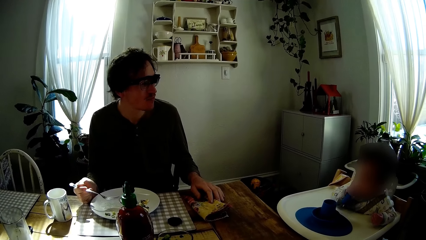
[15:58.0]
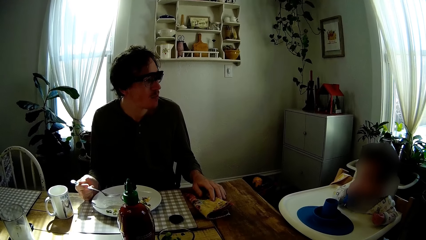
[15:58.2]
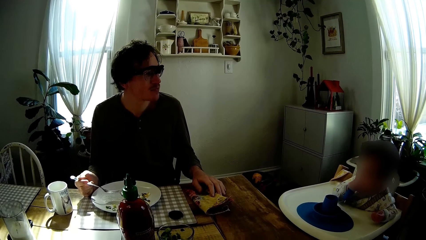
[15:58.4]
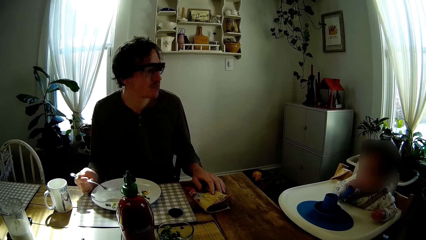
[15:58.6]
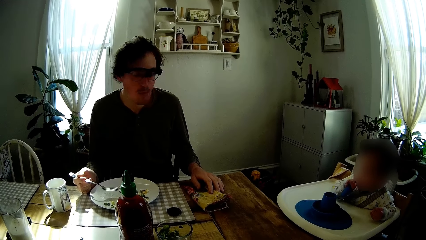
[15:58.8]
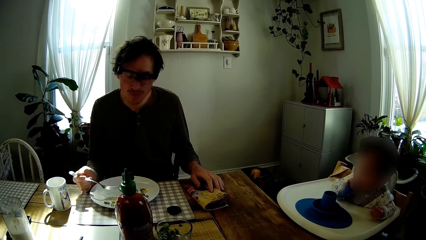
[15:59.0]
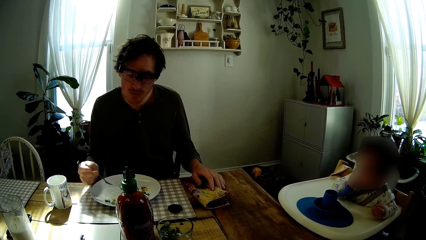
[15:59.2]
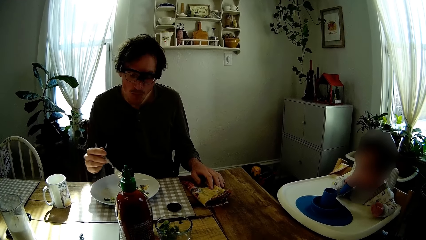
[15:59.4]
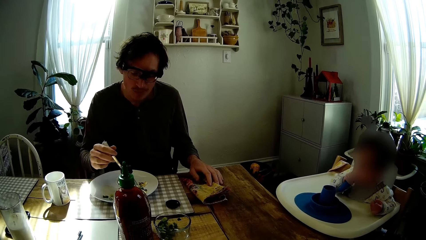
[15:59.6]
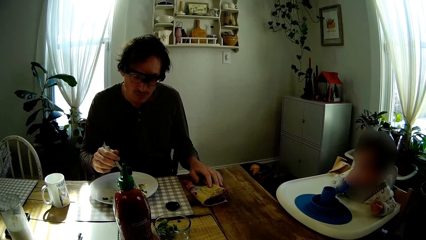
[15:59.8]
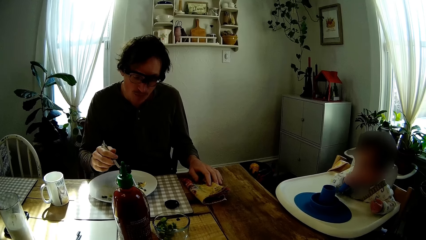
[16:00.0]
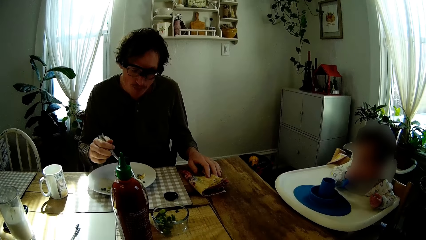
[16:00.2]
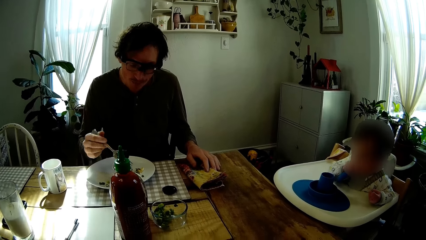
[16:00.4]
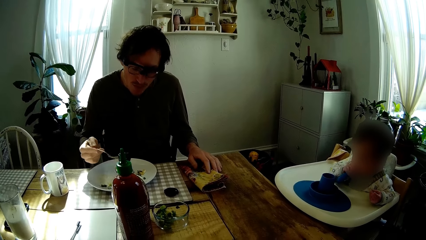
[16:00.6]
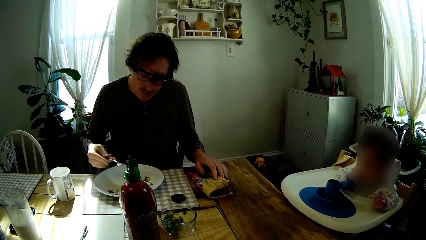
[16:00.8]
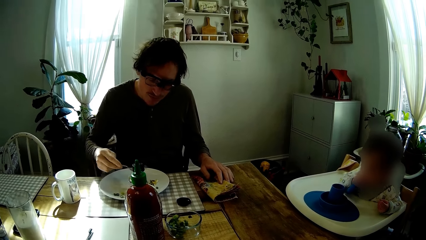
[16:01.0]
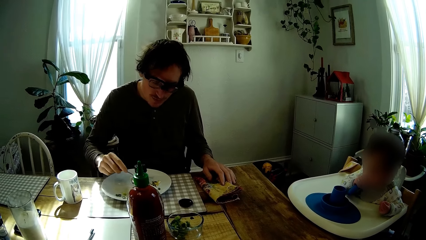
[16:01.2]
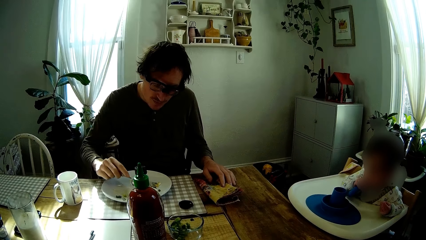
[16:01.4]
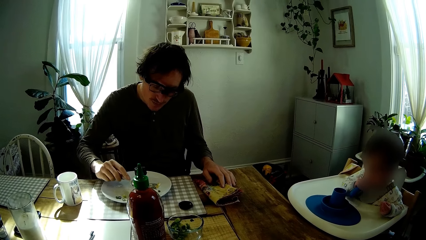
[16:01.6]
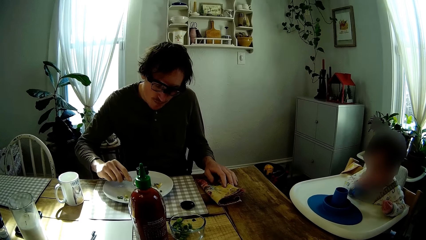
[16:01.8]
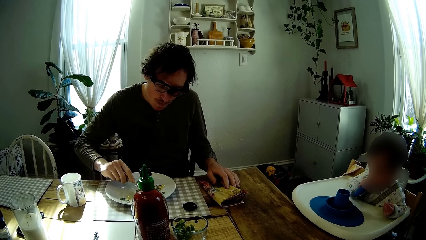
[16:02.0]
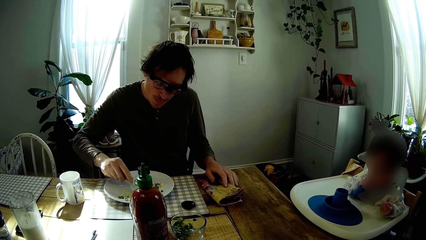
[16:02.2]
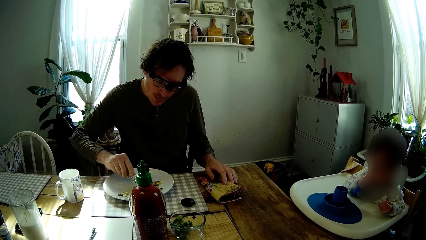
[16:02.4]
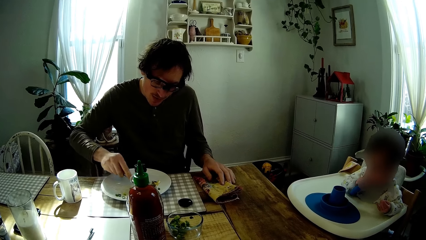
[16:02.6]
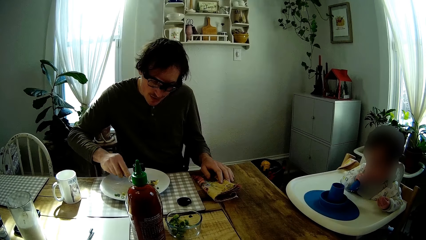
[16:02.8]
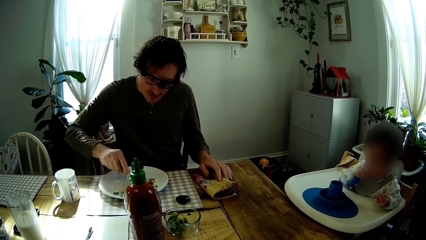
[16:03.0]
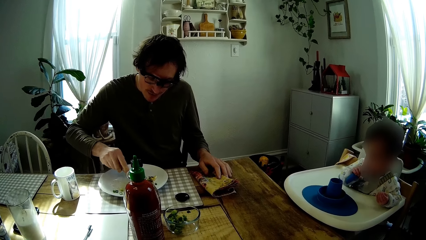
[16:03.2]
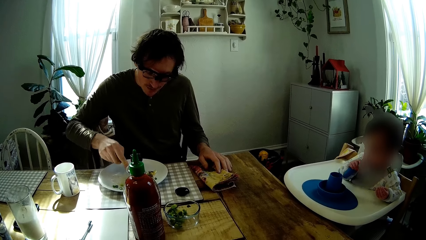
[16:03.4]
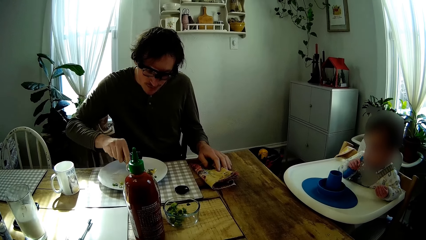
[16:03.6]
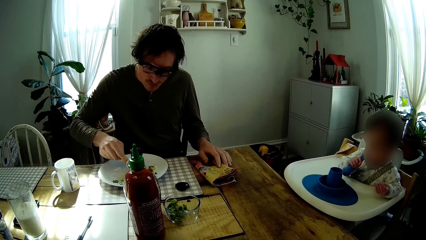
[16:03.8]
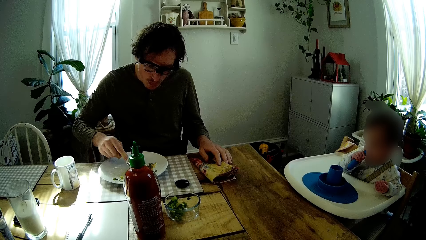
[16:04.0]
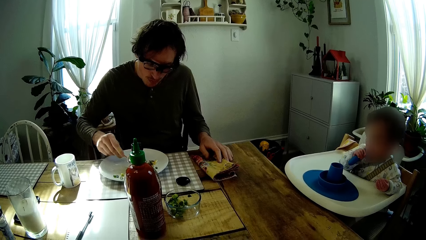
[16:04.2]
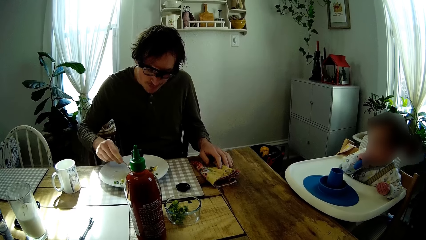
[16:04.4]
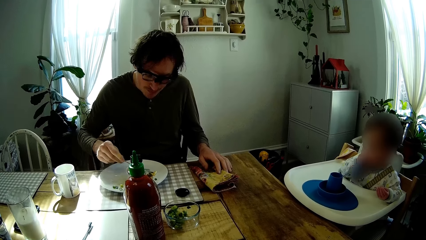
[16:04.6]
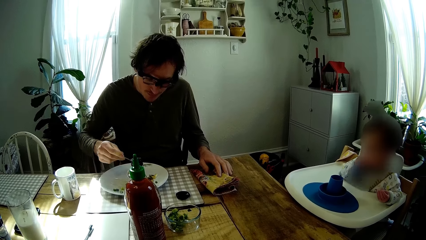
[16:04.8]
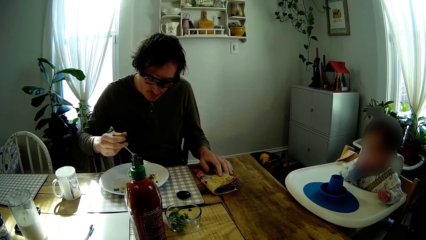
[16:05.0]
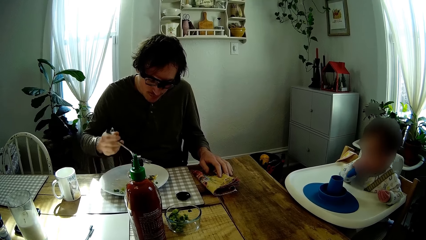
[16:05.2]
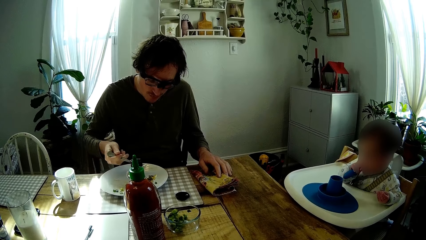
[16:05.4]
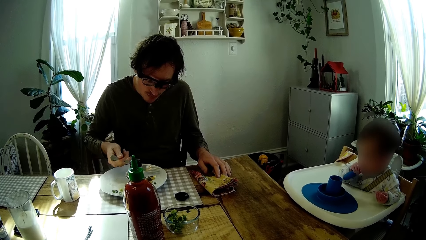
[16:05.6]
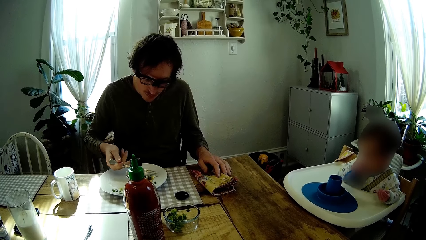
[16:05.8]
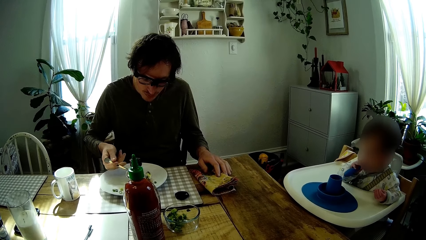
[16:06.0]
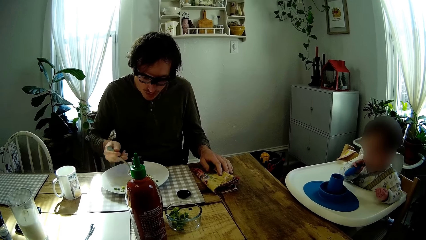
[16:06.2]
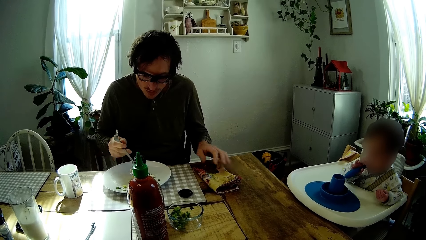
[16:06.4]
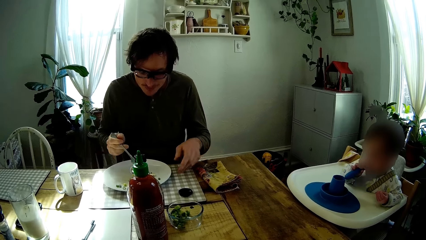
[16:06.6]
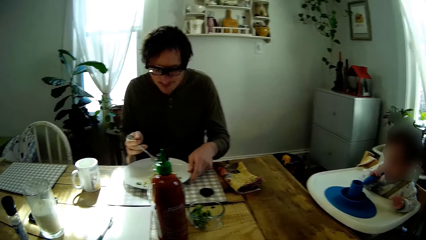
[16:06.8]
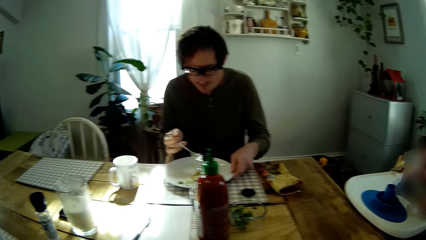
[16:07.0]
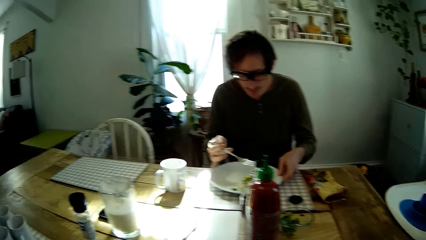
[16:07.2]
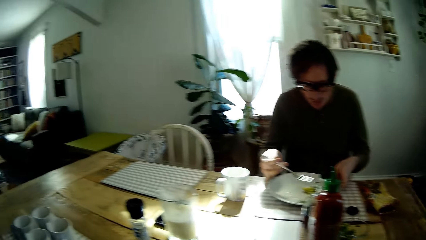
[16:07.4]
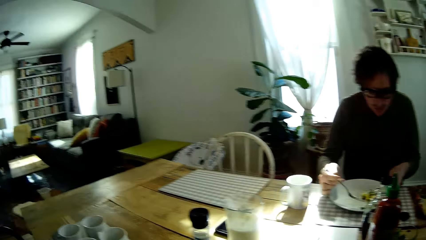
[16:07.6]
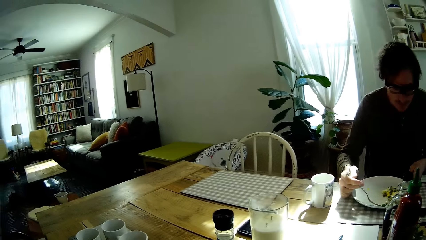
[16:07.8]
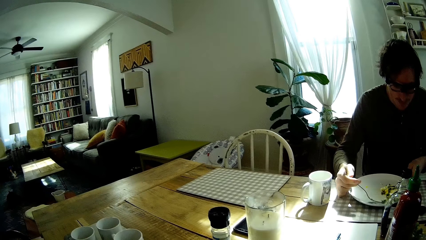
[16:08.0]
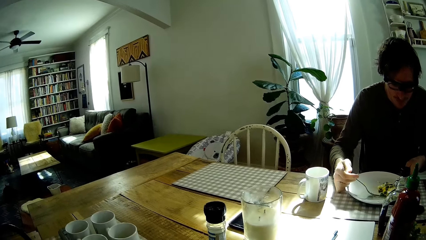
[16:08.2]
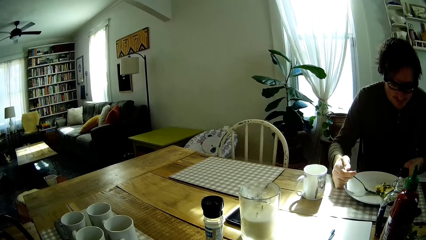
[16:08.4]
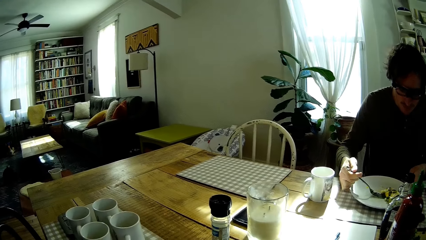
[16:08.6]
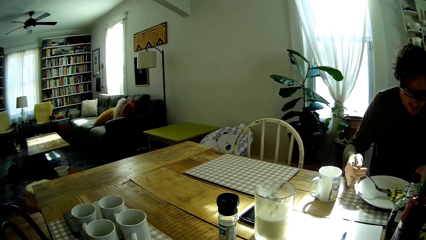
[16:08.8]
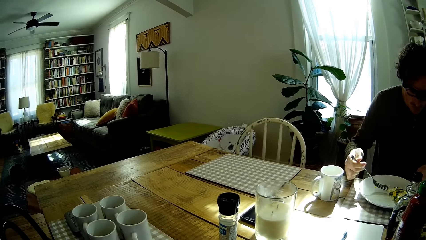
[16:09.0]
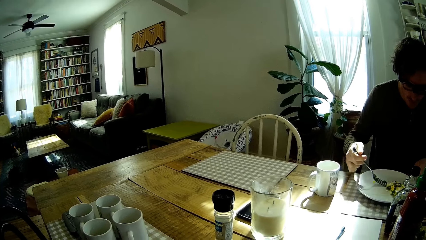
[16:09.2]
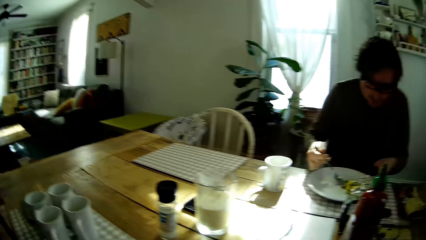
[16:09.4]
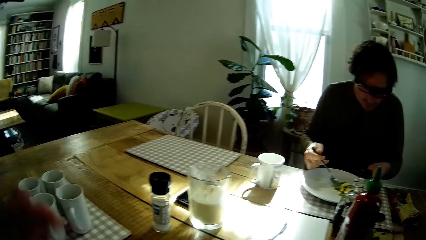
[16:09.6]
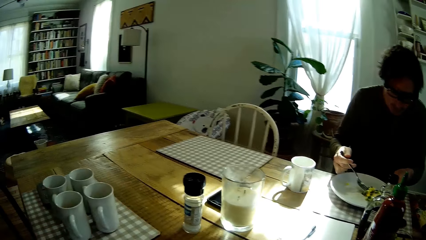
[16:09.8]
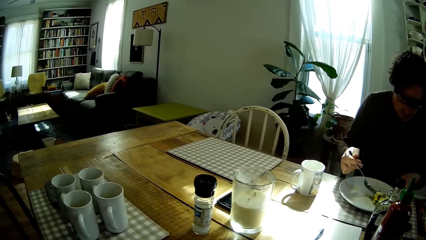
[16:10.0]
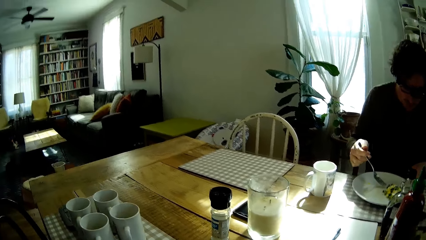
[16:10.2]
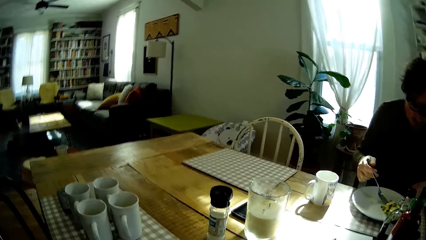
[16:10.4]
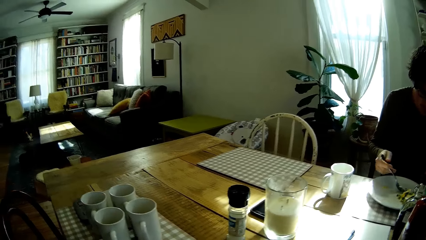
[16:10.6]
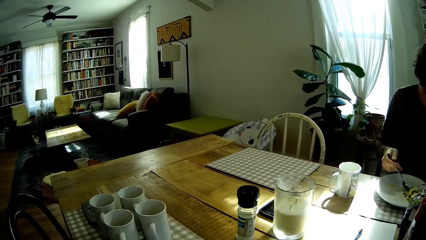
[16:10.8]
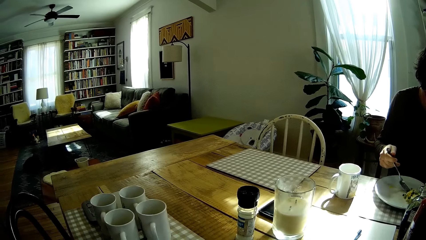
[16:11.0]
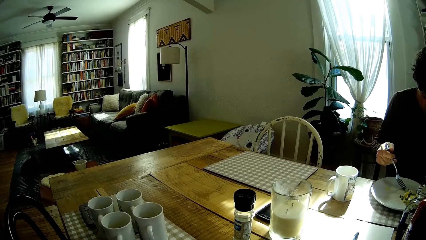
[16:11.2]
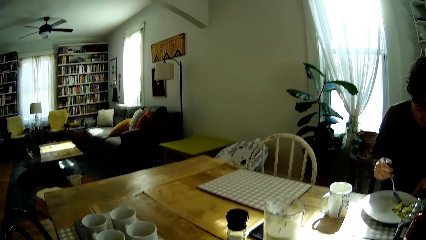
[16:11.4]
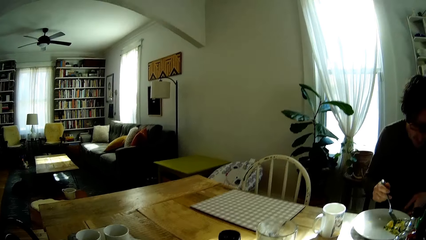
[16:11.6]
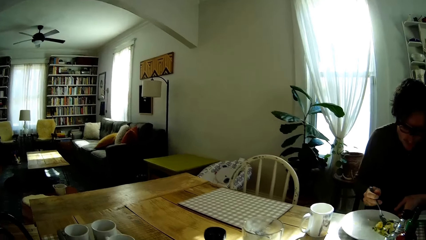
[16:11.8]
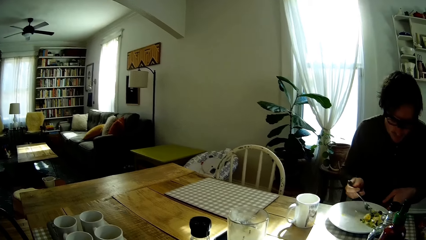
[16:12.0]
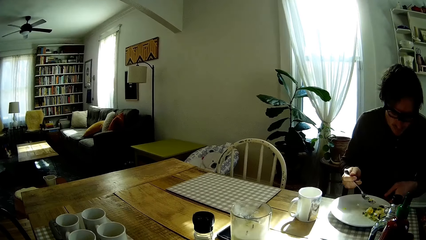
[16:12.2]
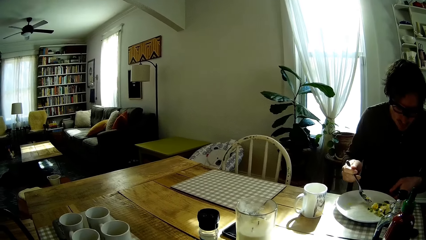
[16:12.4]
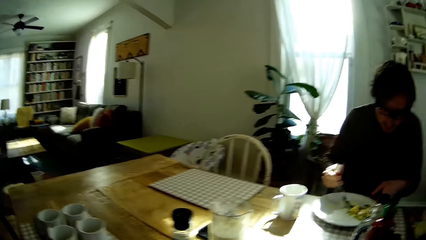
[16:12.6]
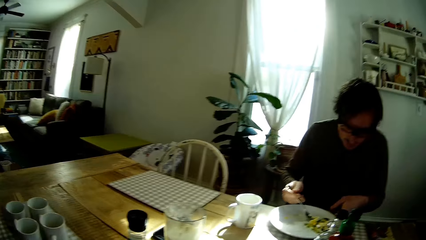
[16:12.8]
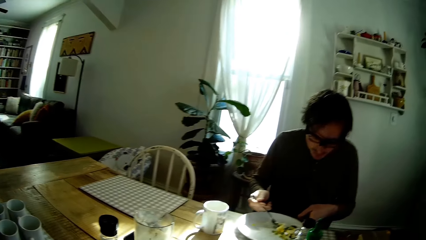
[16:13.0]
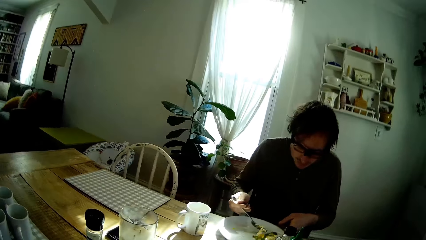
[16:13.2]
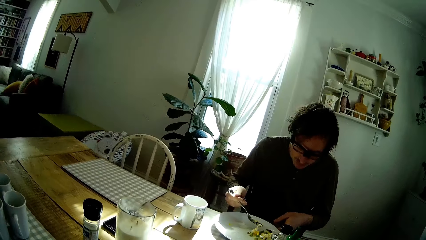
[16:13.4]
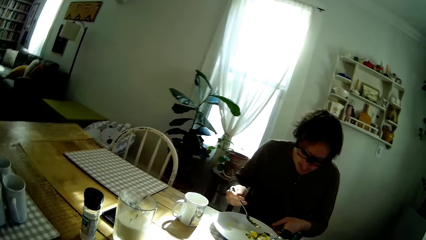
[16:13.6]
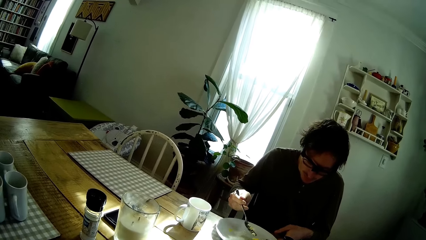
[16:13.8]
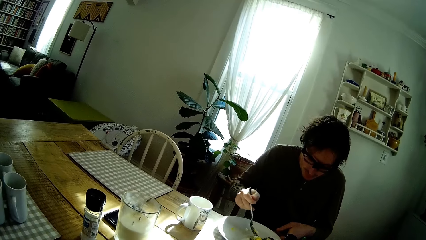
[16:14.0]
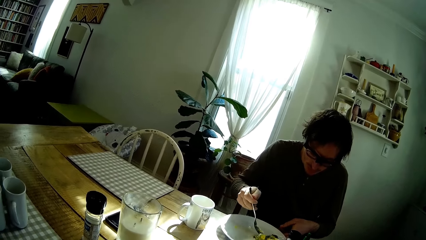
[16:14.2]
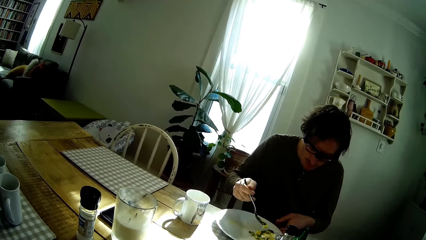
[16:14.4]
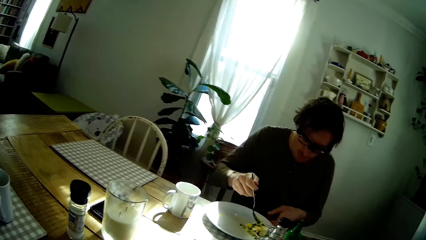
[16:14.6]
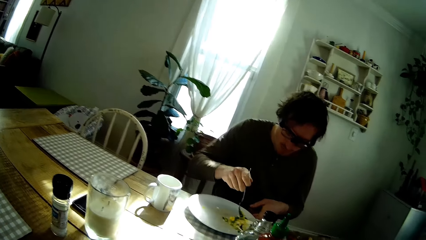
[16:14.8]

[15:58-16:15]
The man touches the scrambled eggs on the plate with the fork in his right hand. The man cuts the scrambled eggs on the plate with the fork in his right hand. The man packs scrambled eggs from the plate with the fork in his right hand. The man holds the plate with his left hand. The camera wearer converses with the man.
